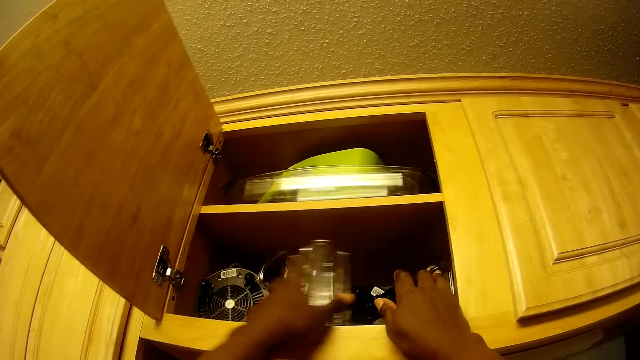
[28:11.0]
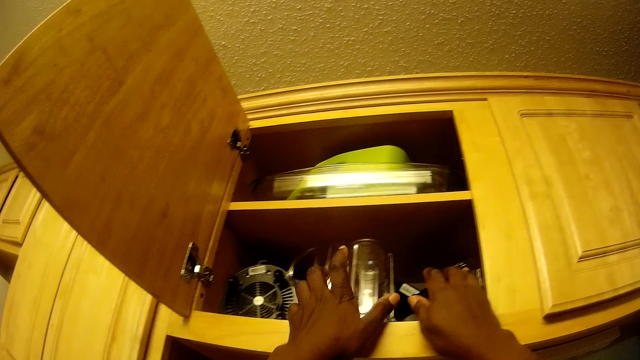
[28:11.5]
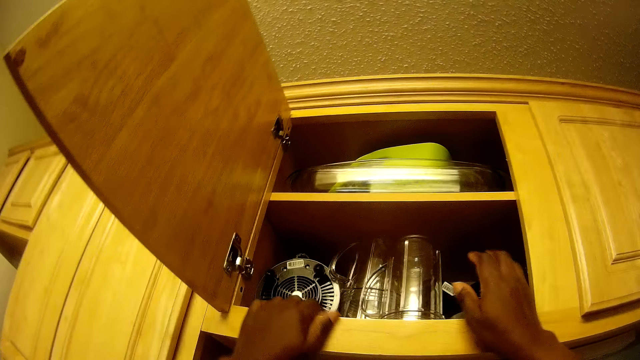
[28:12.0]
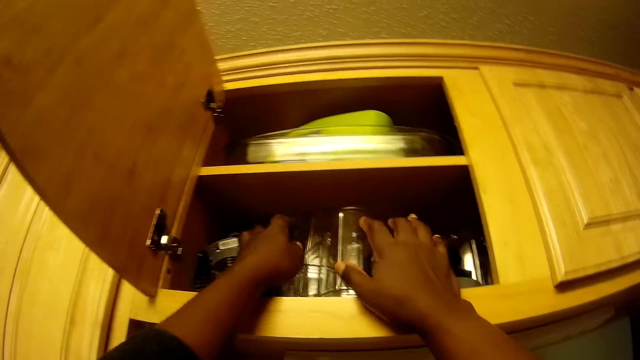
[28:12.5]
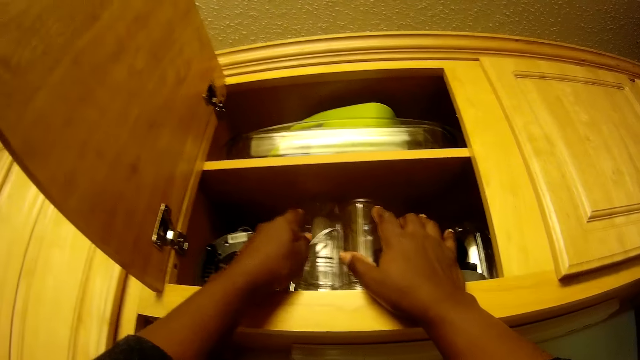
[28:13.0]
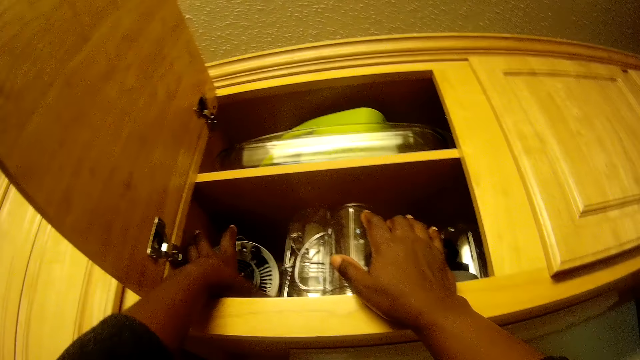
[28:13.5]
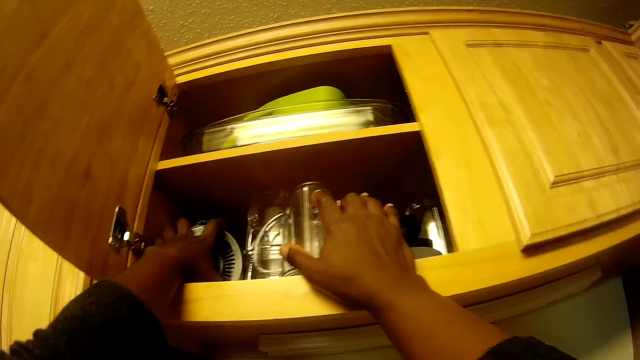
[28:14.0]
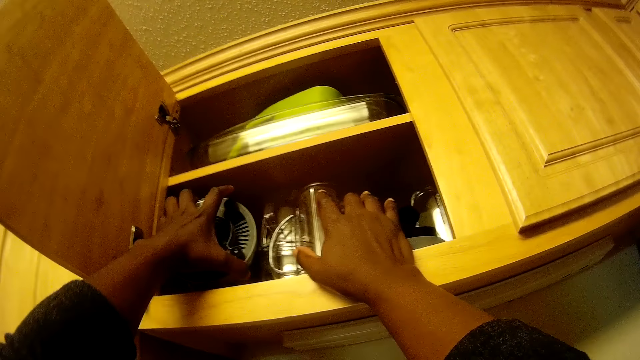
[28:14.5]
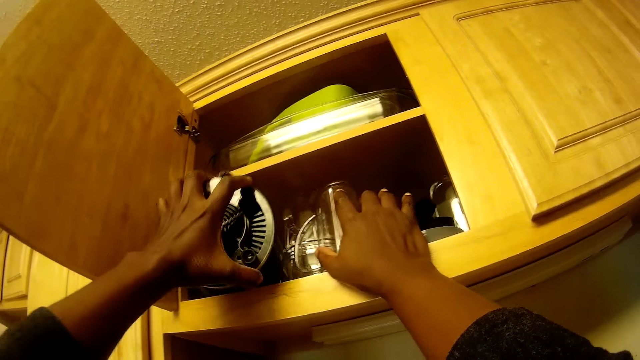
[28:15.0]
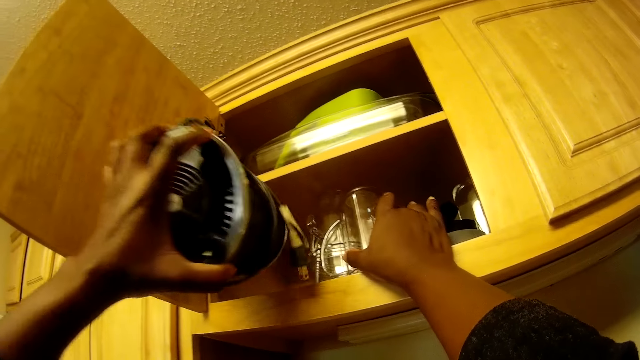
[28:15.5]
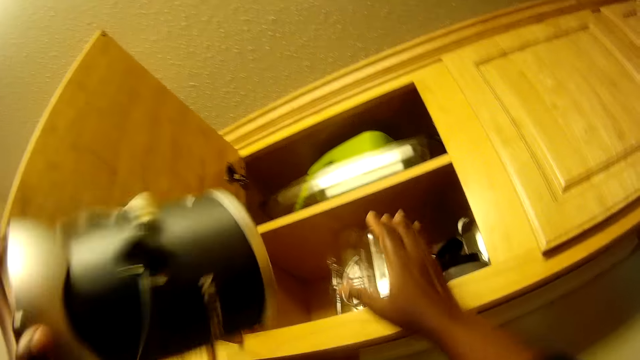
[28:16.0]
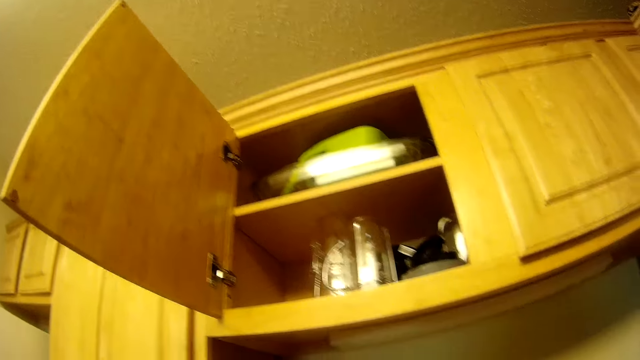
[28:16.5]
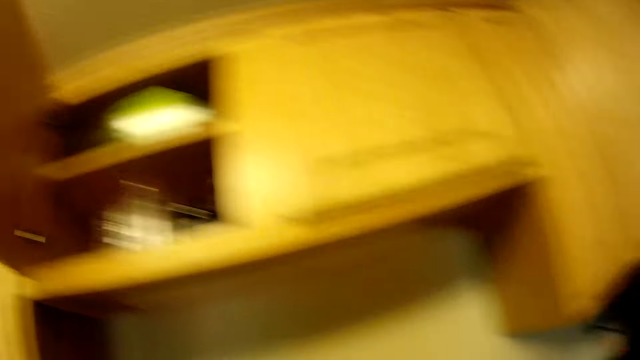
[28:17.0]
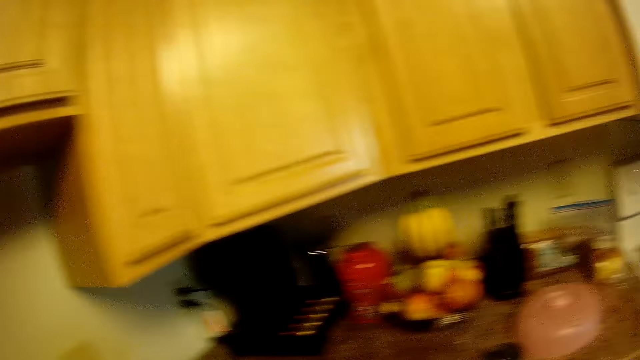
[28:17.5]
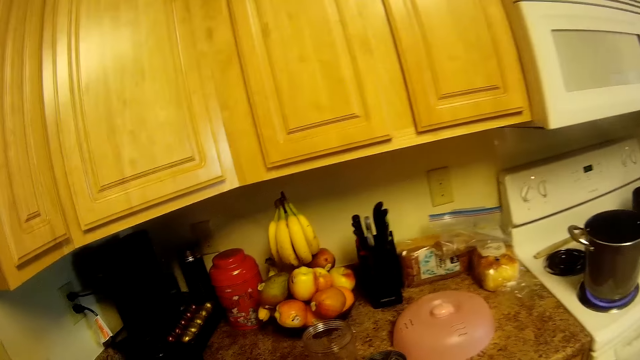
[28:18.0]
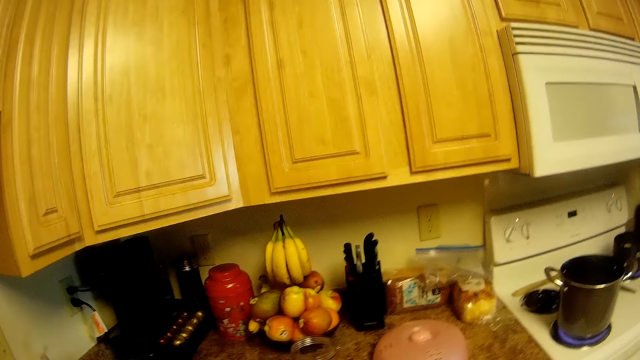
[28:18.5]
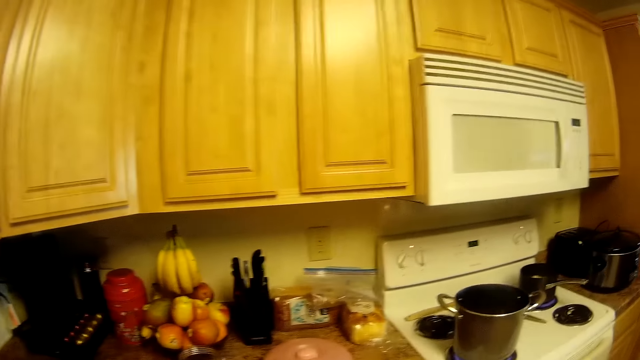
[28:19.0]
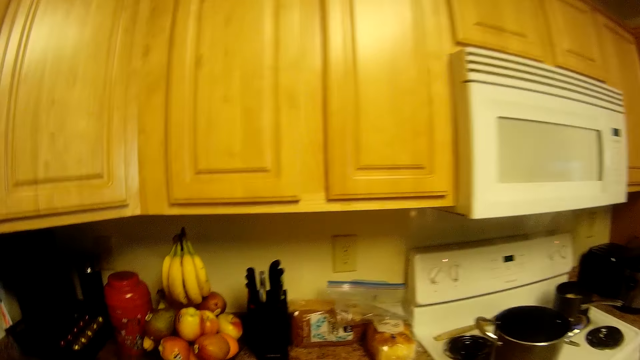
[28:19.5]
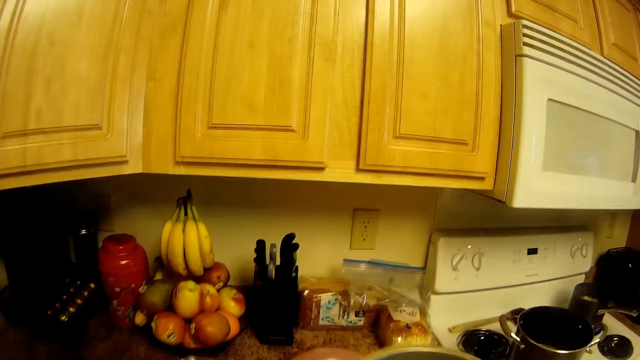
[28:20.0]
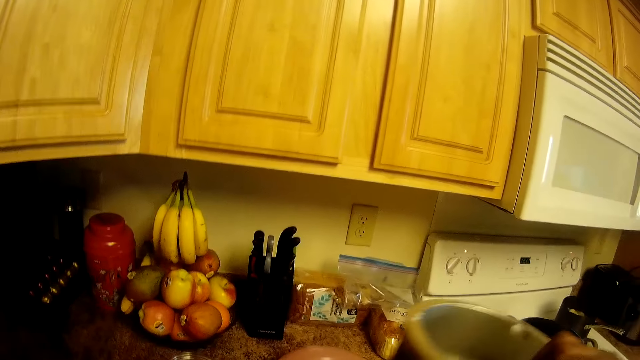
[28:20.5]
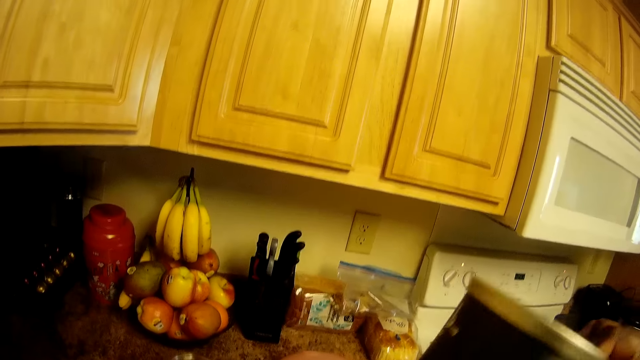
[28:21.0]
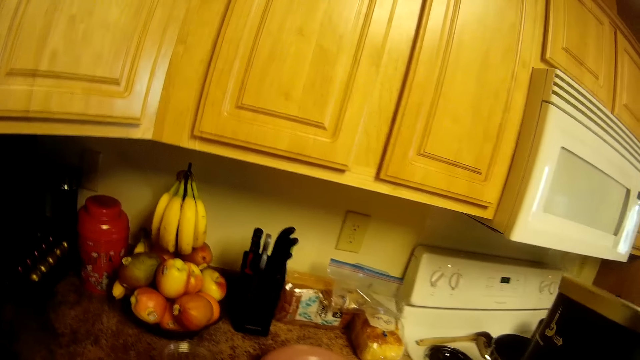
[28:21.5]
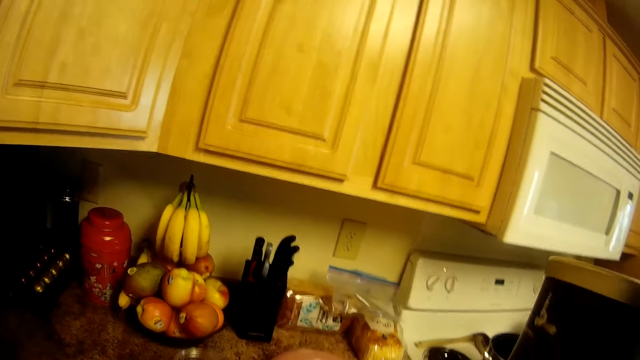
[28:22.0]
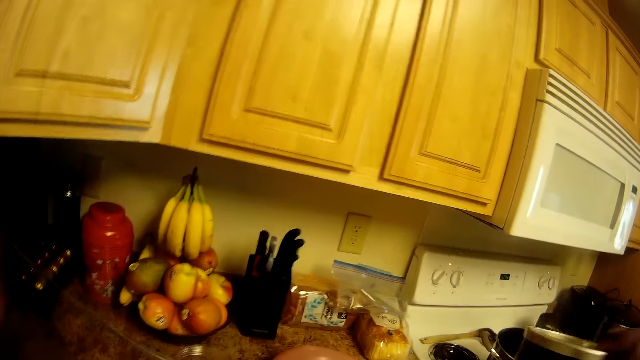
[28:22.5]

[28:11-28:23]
The camera wearer moves a cup inside the cupboard with her left hand. She touches the cup inside the cupboard with her left hand. She picks up a blender from the cupboard with her left hand. She removes her right hand from the cupboard. She drops the blender on the countertop. She holds the blender with her right hand.

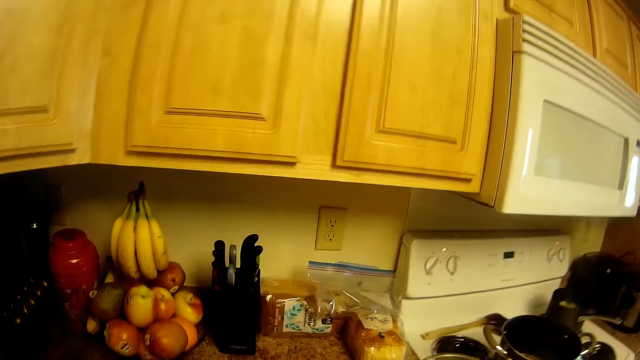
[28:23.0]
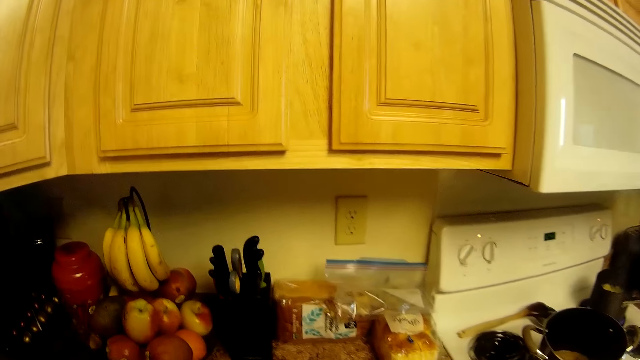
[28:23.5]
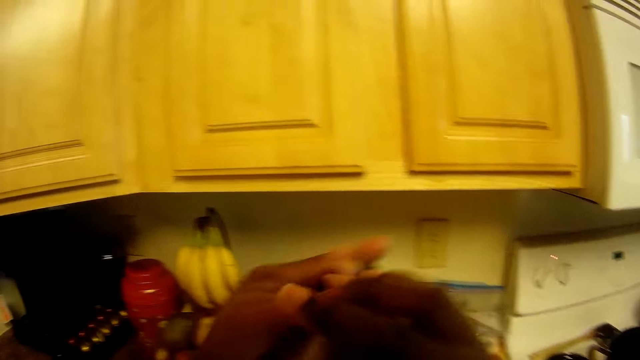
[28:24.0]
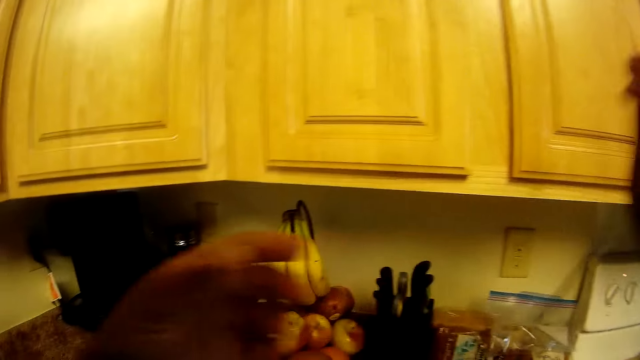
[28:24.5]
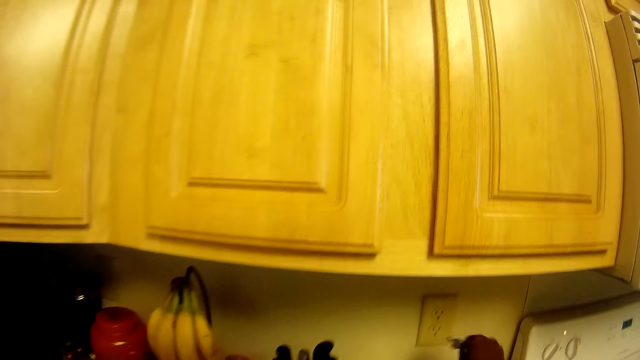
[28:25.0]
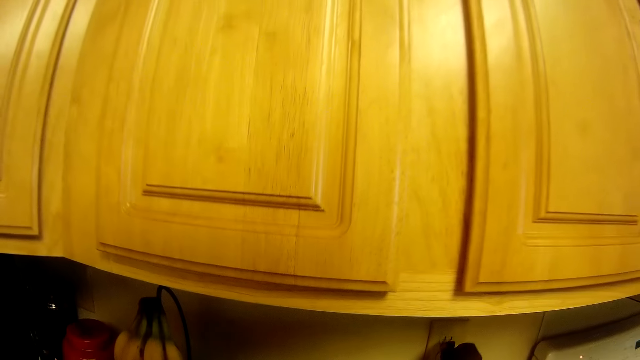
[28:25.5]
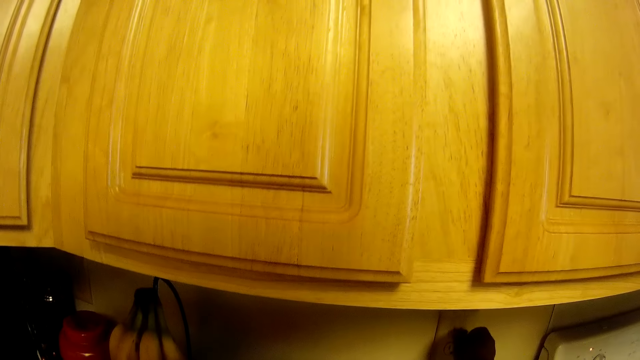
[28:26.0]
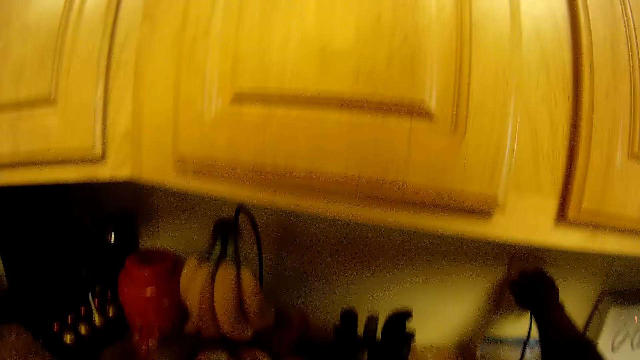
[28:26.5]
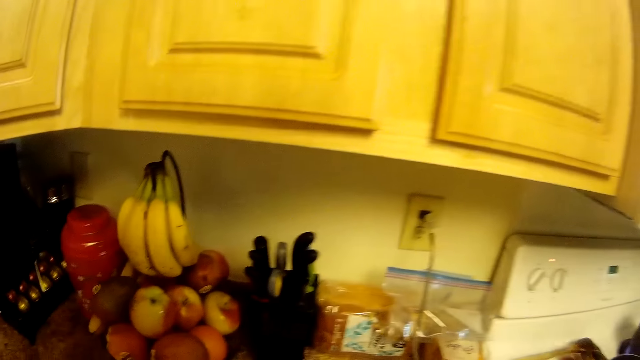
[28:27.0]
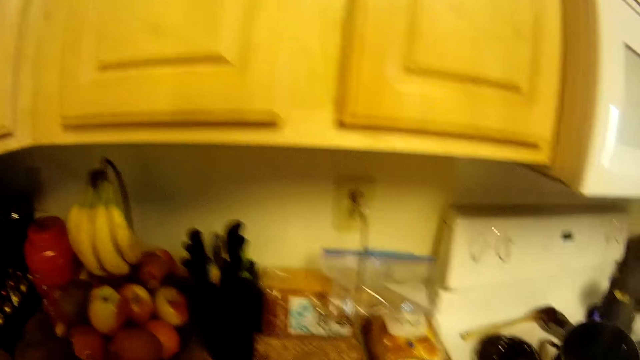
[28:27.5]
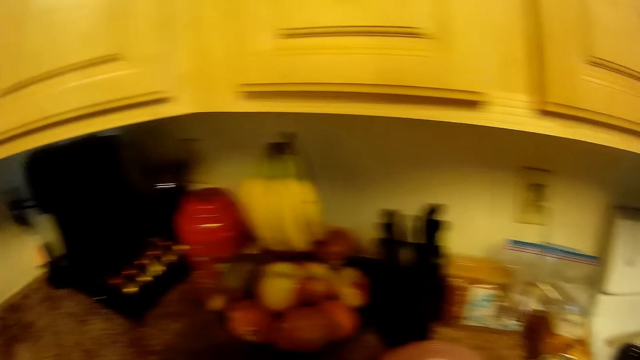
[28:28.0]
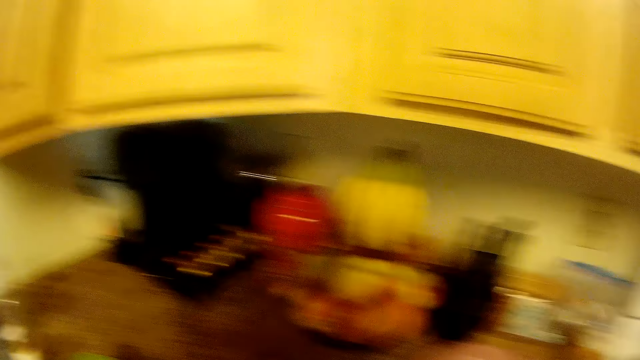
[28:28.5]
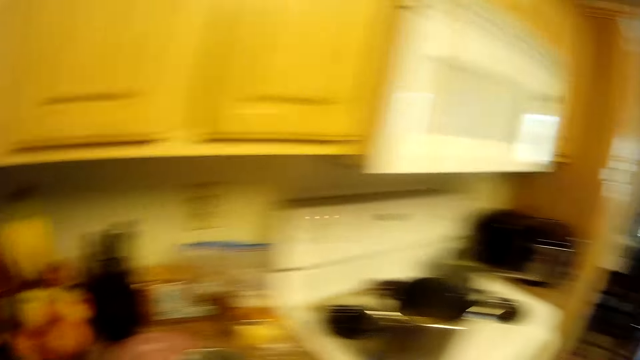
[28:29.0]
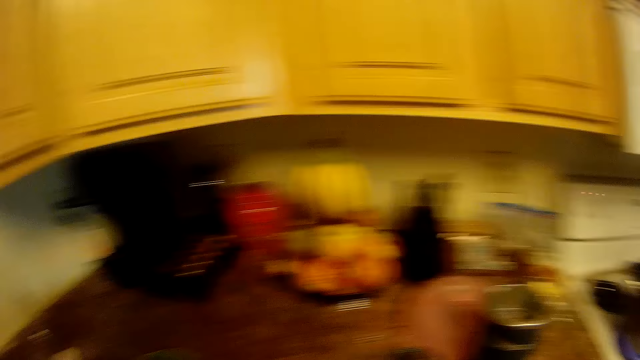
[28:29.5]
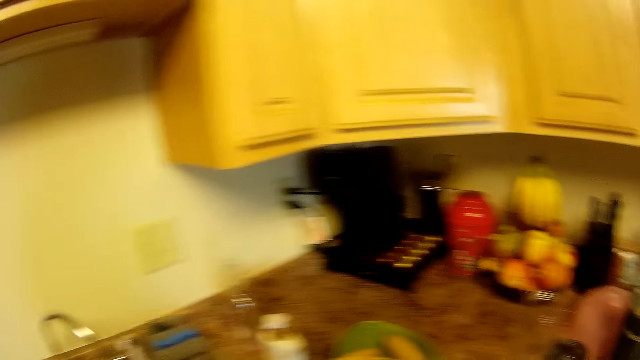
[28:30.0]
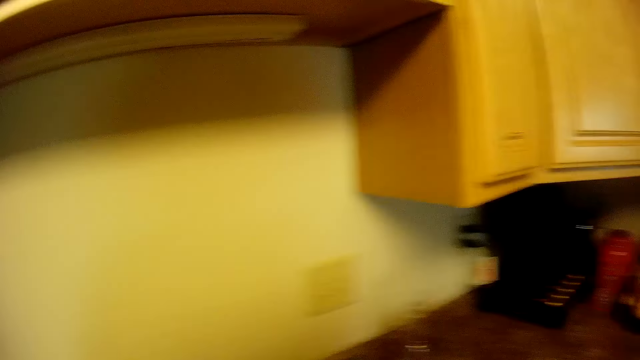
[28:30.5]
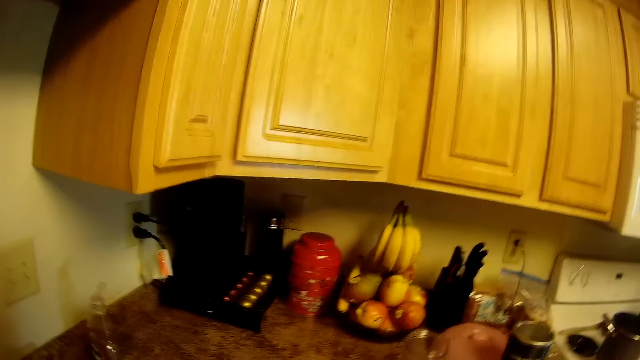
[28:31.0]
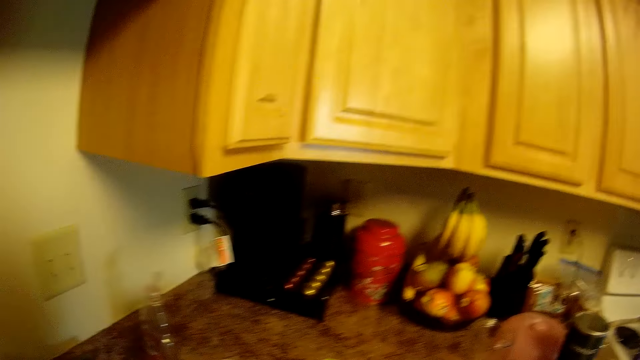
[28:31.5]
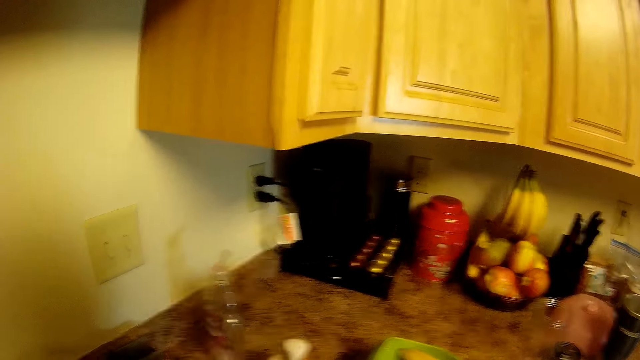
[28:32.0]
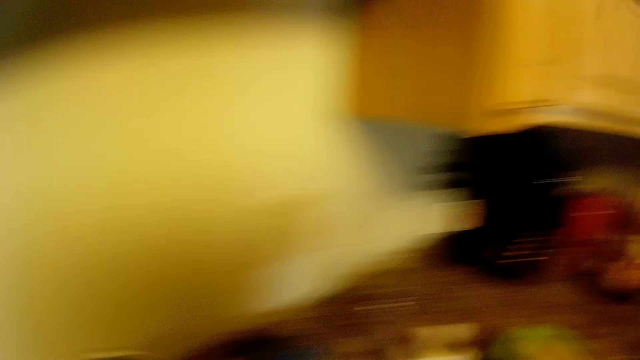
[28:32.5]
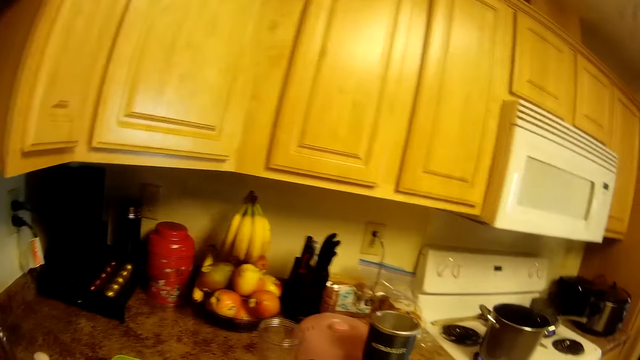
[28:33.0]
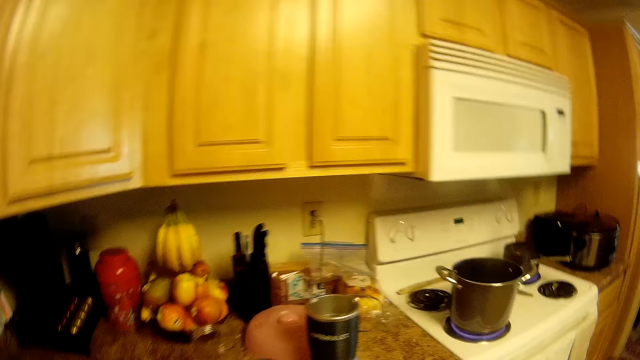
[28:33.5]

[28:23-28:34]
The camera wearer holds the blender power cable with her left hand. She holds the blender power cable with her right hand. She connects the blender power cable to a socket on the wall with her right hand. She removes her right hand from the blender power cable. She looks around. She moves to the sink. She opens the tap. She closes the tap.
